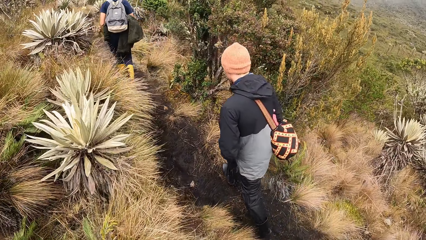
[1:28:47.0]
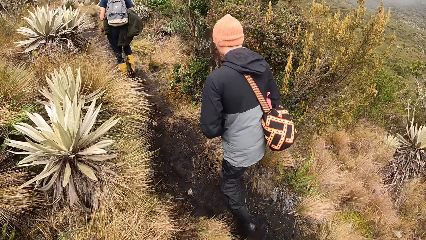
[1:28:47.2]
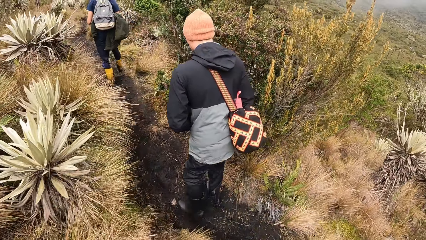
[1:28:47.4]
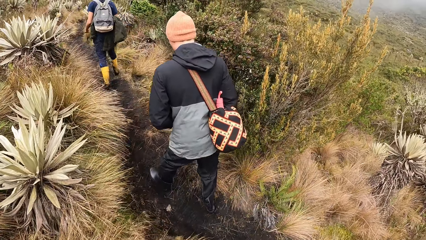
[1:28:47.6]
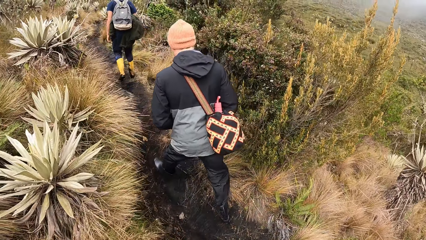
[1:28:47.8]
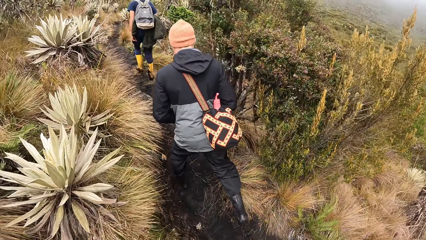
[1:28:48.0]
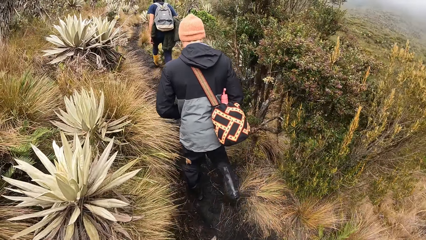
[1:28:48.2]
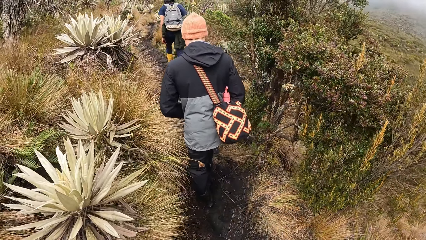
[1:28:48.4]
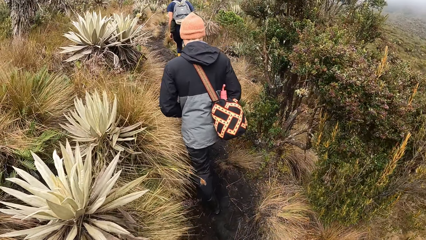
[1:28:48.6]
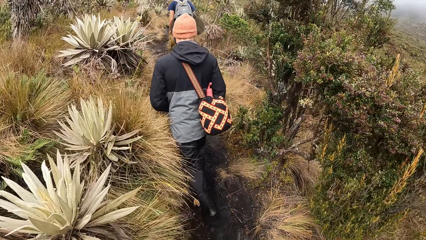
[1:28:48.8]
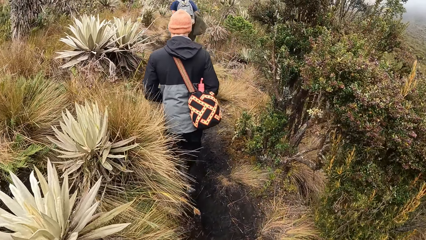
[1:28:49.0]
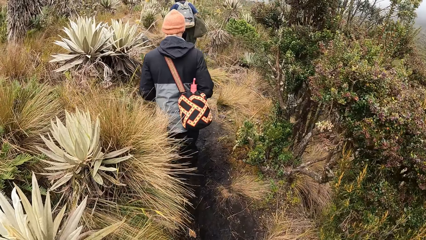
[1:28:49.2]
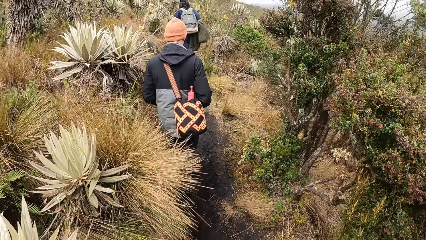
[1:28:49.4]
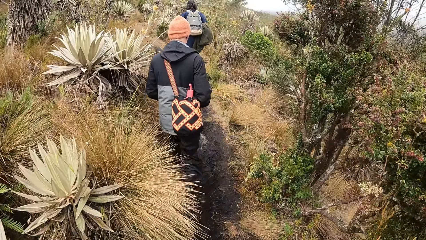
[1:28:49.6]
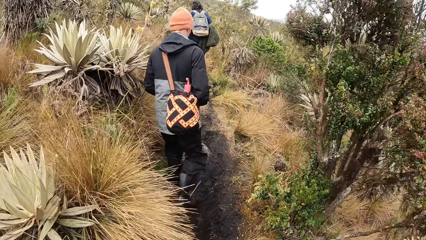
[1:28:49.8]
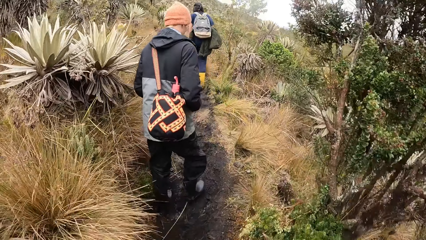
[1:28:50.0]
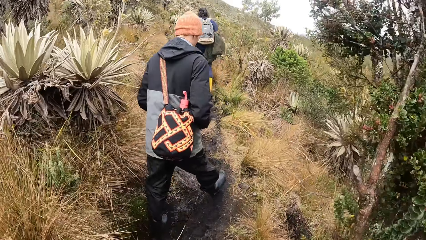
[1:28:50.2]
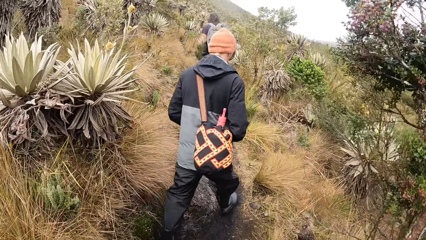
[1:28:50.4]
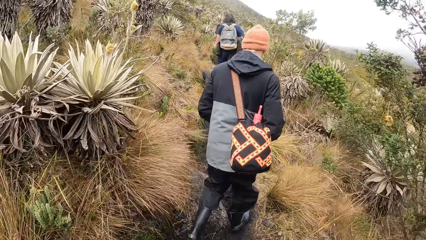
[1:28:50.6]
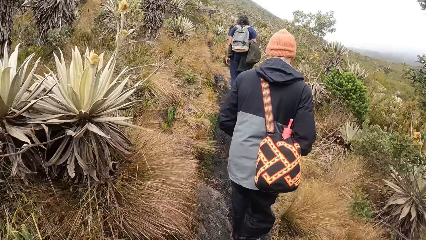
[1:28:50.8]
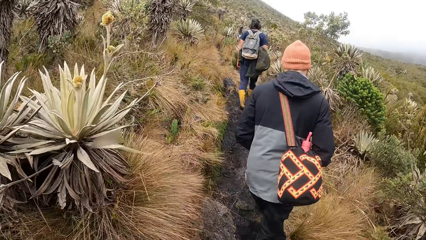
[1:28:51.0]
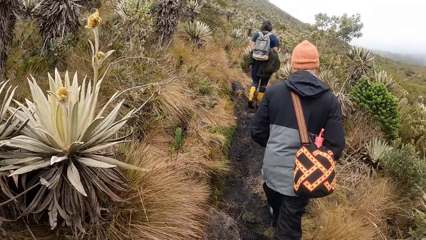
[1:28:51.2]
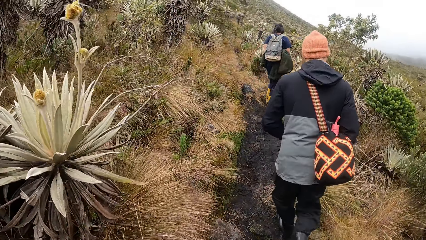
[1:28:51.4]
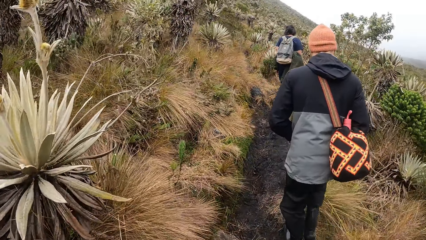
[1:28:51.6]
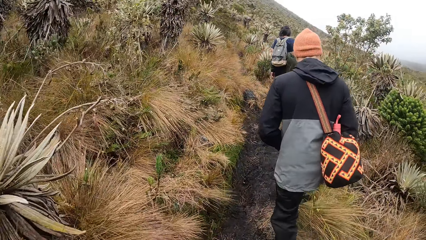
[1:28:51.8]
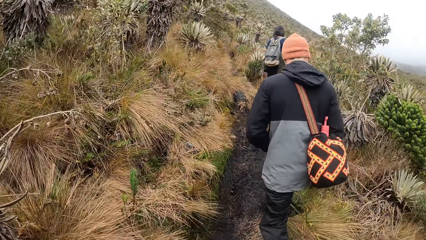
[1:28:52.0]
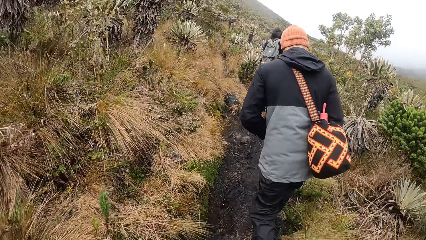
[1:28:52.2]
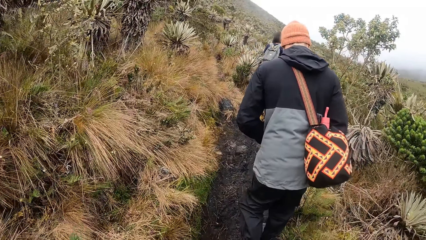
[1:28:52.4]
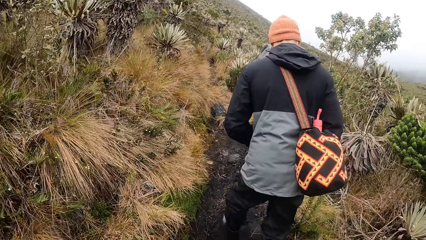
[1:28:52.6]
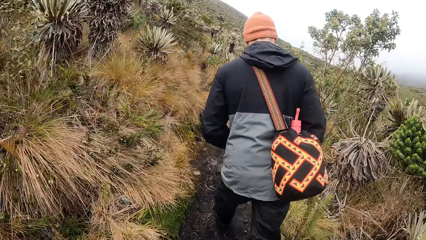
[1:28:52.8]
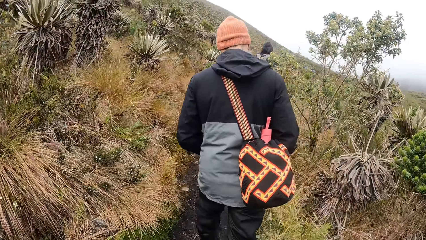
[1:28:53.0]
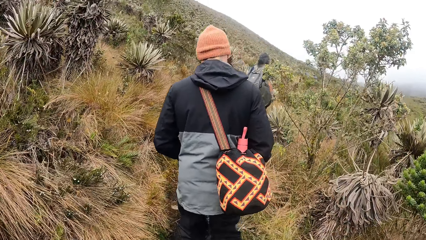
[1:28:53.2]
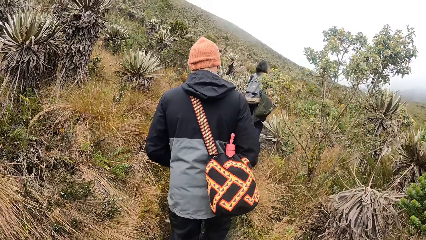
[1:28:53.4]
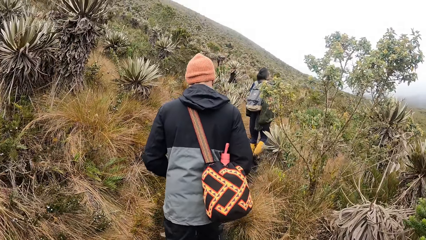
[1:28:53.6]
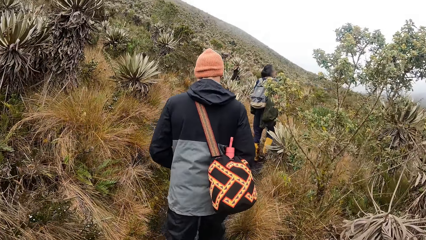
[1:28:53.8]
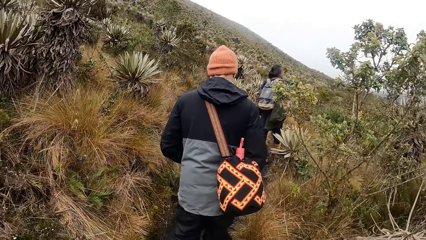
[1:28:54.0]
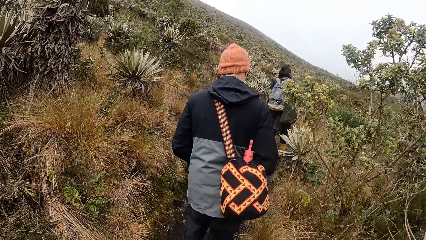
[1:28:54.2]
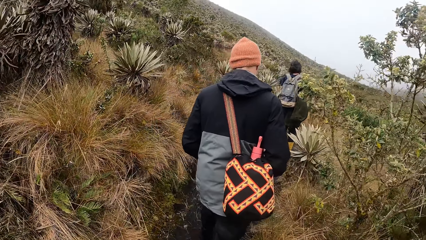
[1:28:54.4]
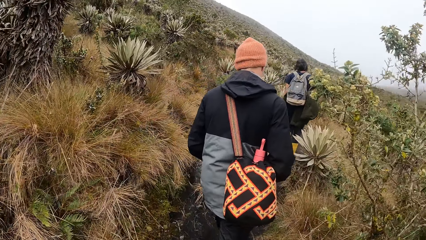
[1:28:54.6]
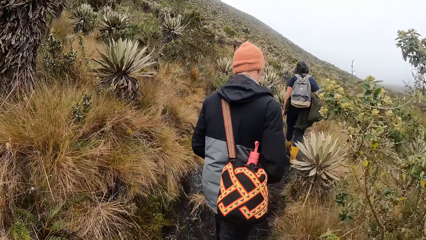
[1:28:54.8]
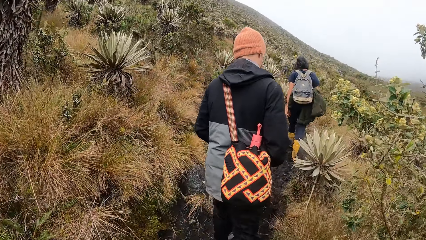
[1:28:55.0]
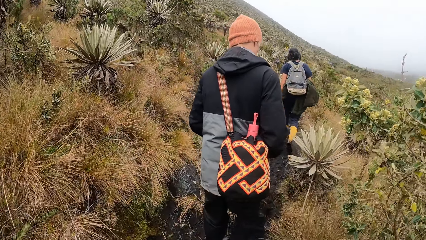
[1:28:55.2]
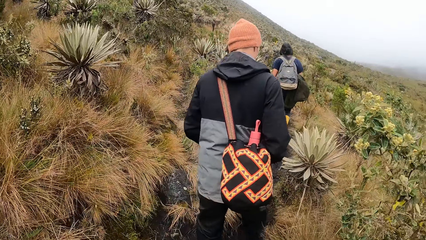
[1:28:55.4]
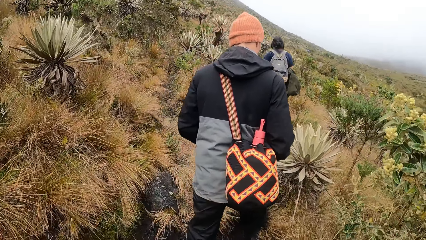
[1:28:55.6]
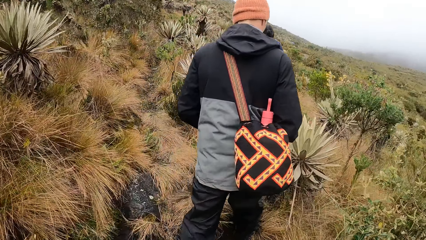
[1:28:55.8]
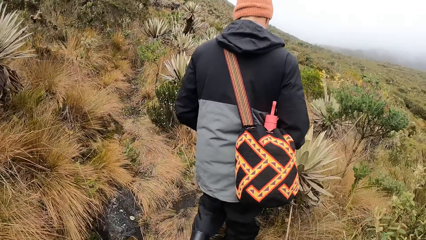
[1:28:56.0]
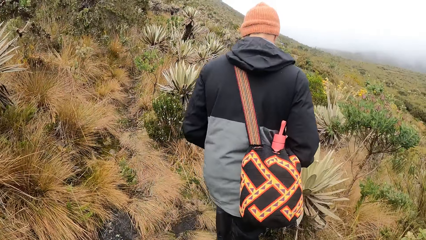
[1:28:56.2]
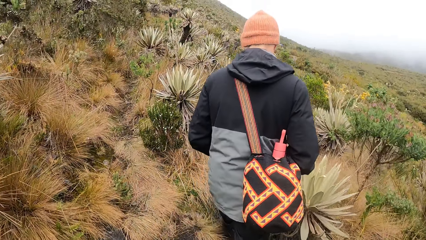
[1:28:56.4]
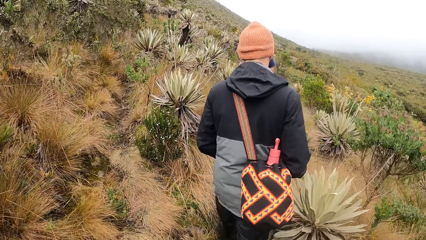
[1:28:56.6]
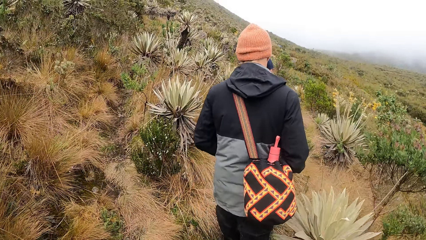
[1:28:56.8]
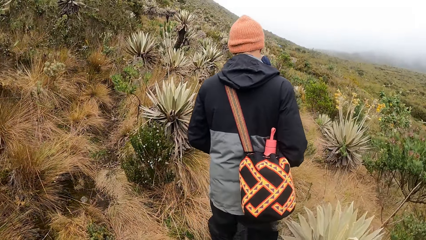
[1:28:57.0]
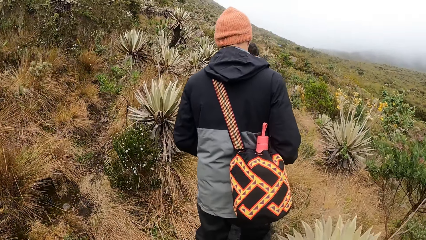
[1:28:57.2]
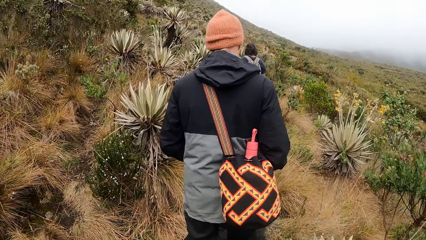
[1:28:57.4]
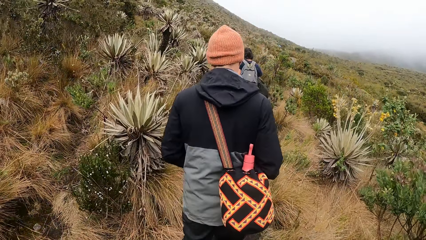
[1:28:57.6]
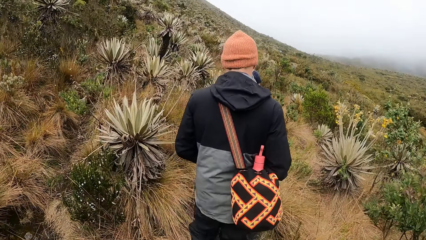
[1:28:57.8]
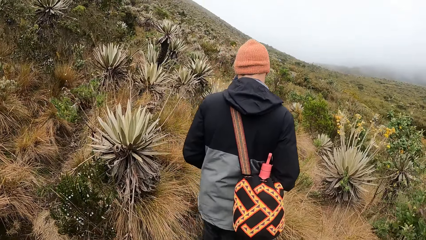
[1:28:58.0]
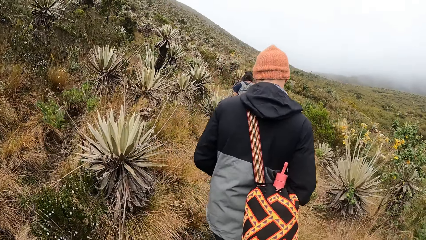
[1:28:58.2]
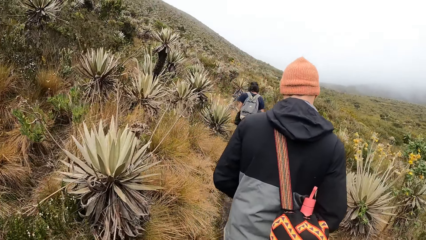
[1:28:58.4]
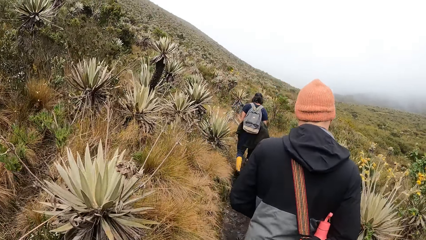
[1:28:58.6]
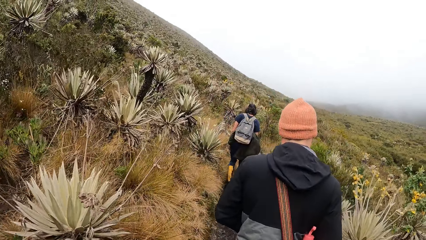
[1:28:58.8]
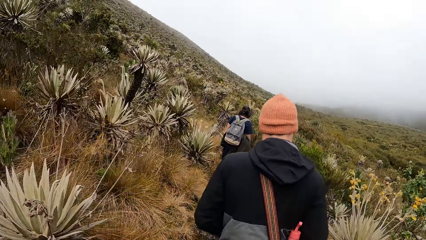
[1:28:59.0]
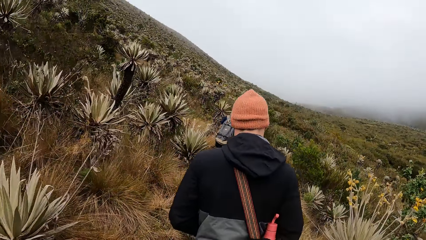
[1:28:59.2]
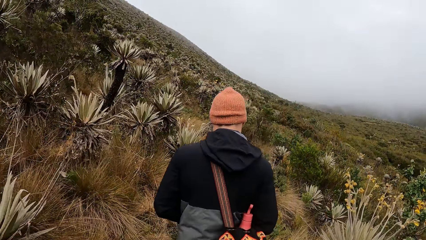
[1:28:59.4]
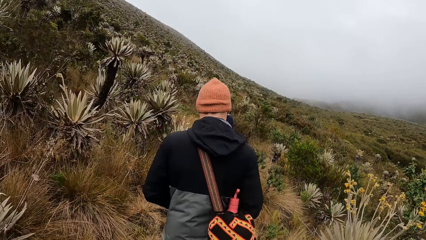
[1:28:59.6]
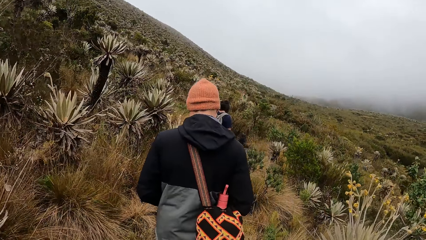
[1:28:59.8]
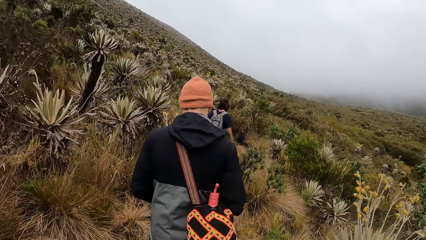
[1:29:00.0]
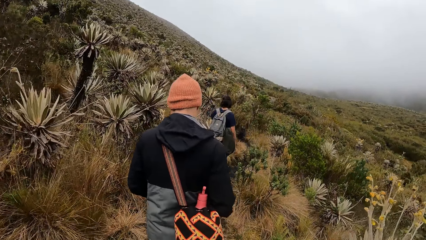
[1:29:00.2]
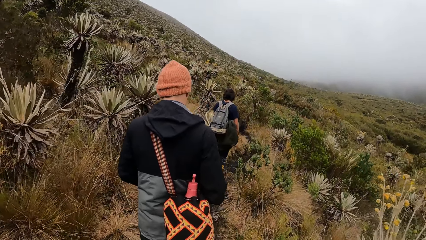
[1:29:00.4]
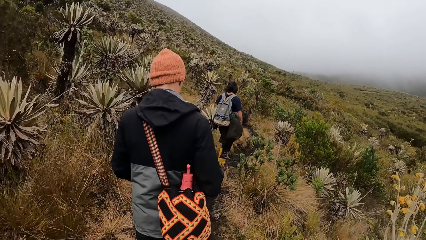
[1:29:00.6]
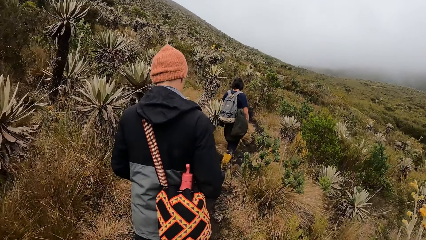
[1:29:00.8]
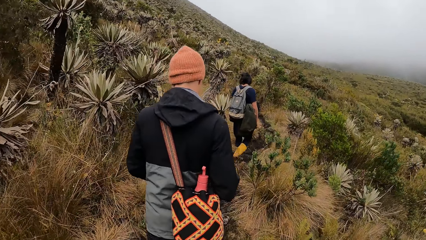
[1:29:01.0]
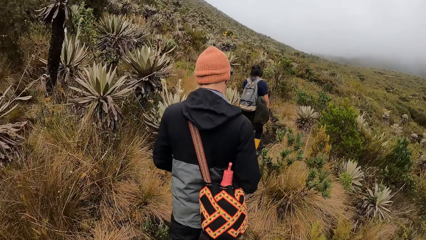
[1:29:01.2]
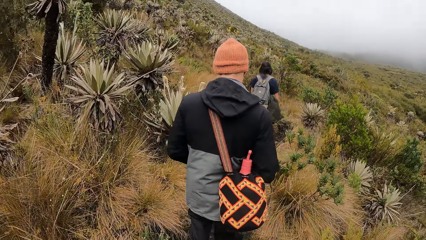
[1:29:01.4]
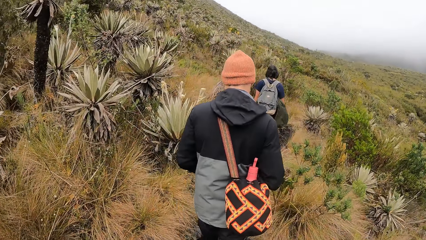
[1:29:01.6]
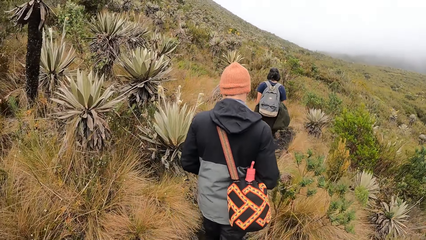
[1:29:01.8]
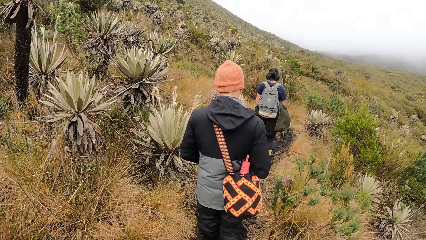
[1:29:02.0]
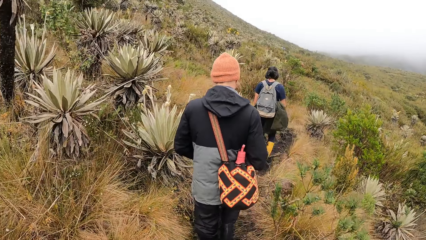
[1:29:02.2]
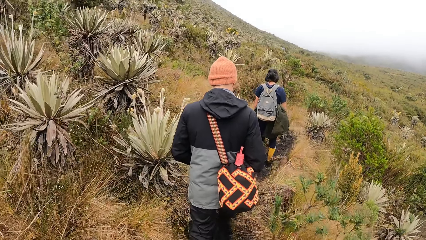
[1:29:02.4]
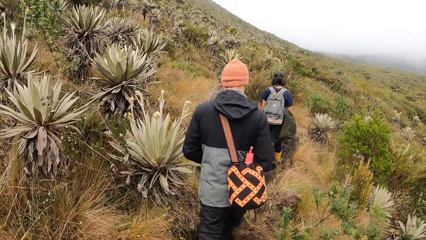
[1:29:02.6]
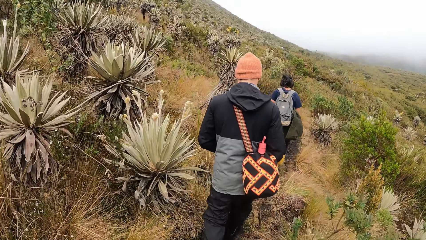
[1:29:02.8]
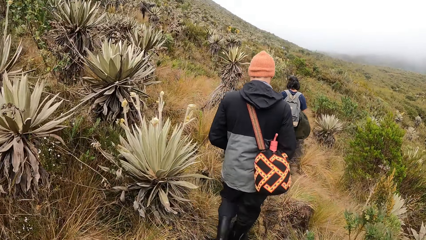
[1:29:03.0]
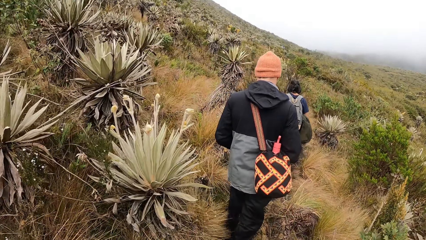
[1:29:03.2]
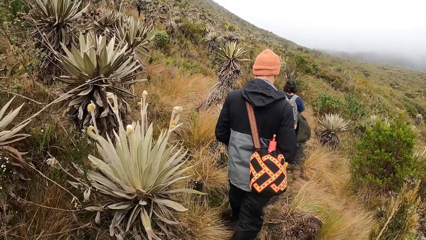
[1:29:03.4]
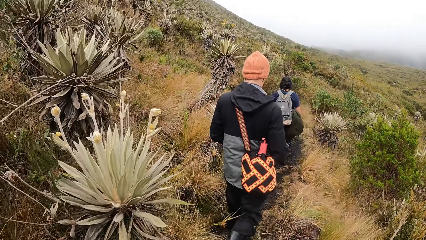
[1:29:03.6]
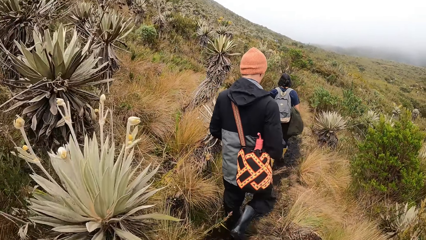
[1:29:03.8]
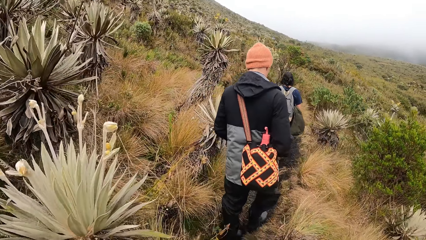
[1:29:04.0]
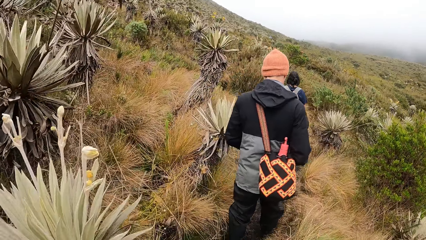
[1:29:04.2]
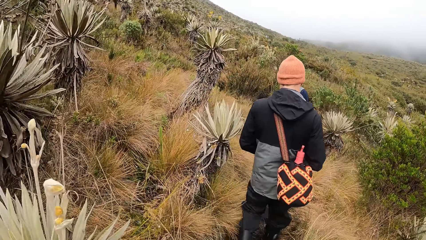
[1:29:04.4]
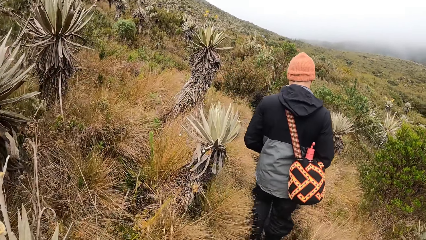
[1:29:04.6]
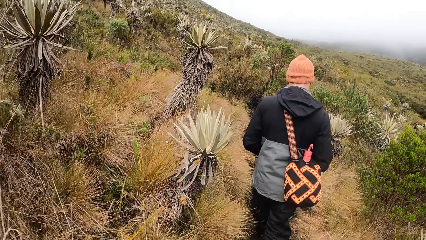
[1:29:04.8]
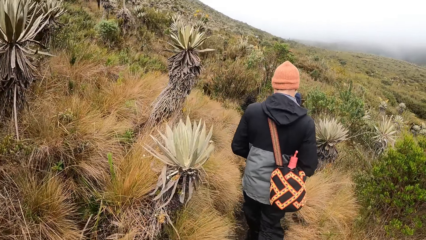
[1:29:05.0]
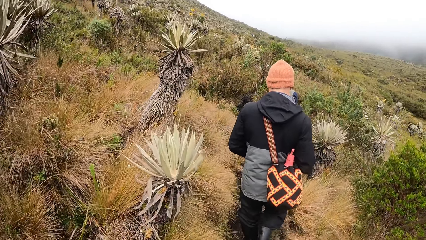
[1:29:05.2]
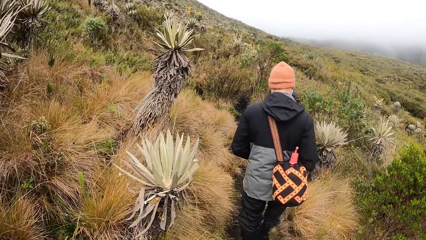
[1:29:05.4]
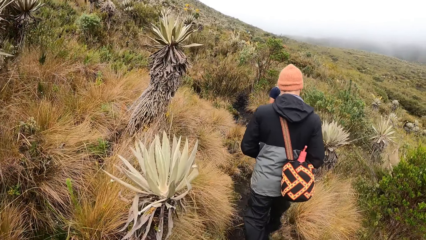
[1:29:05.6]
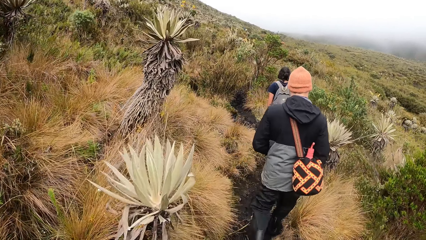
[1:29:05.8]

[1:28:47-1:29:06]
The camera wearer looks at two men. They walk around the forest.
